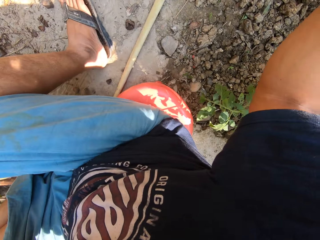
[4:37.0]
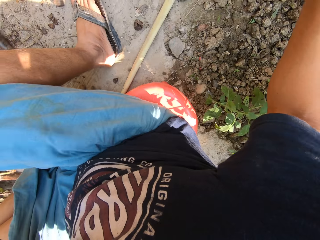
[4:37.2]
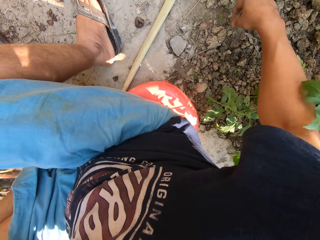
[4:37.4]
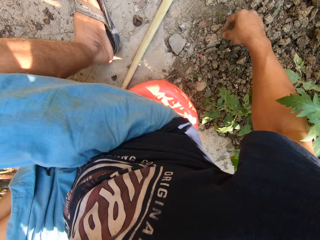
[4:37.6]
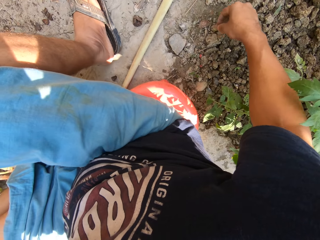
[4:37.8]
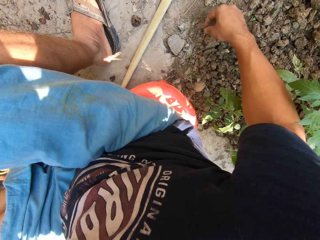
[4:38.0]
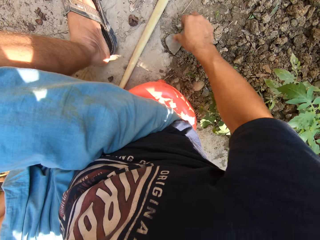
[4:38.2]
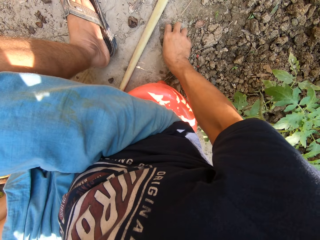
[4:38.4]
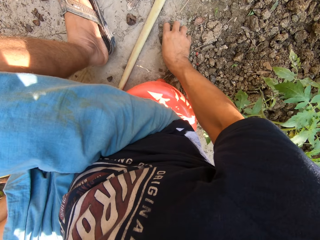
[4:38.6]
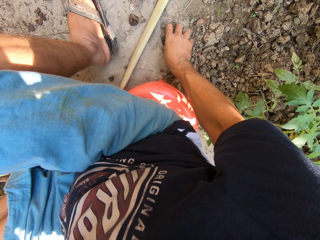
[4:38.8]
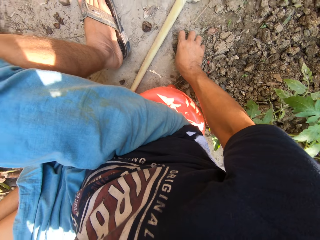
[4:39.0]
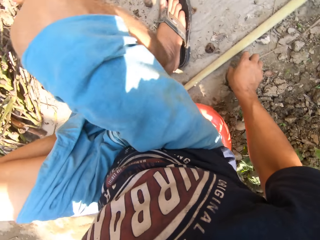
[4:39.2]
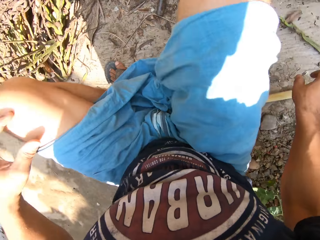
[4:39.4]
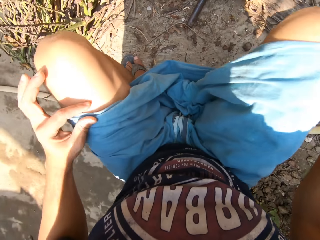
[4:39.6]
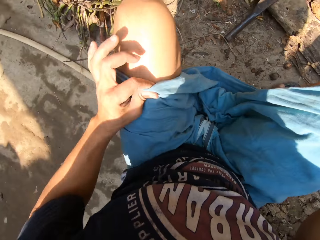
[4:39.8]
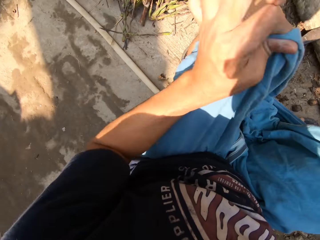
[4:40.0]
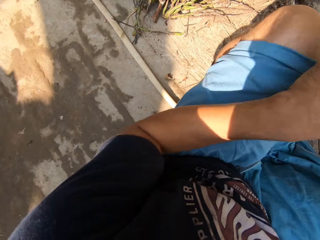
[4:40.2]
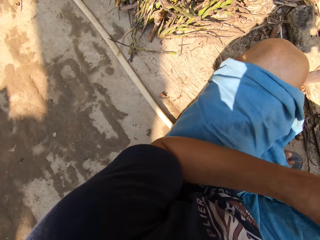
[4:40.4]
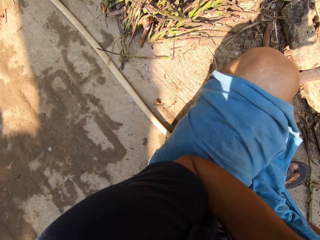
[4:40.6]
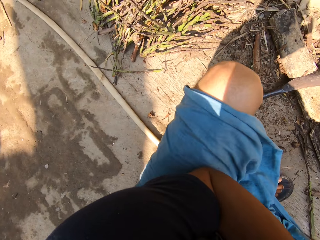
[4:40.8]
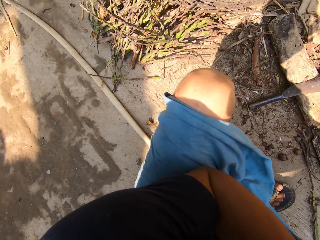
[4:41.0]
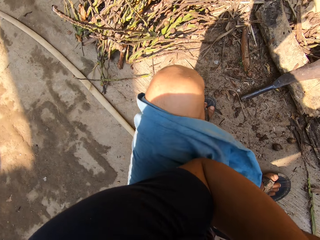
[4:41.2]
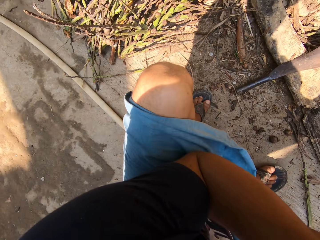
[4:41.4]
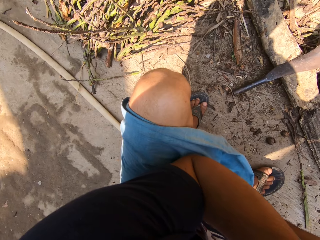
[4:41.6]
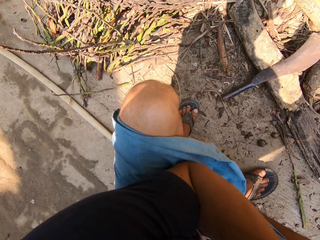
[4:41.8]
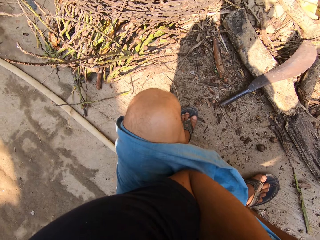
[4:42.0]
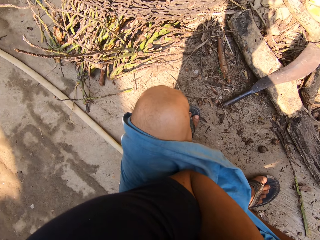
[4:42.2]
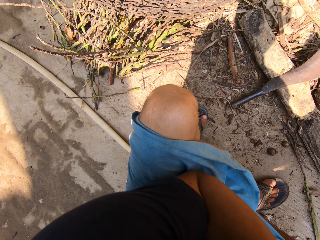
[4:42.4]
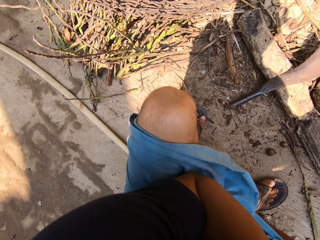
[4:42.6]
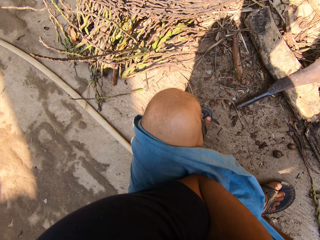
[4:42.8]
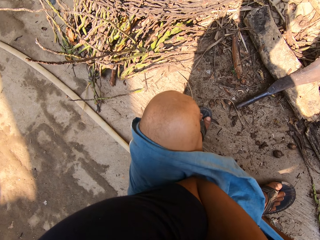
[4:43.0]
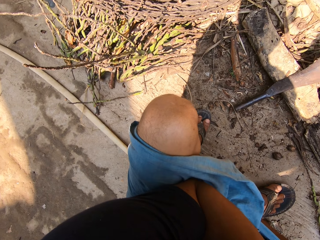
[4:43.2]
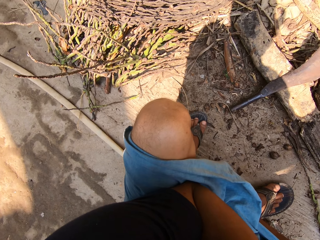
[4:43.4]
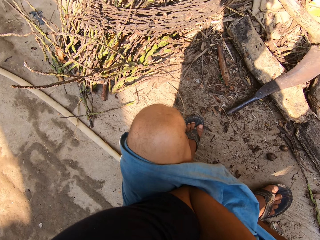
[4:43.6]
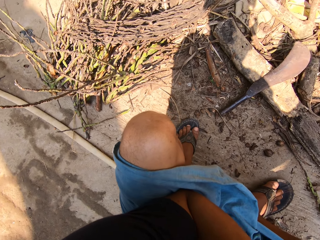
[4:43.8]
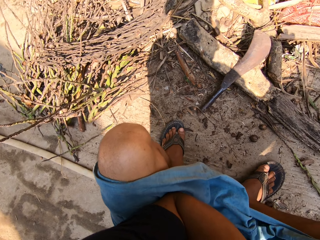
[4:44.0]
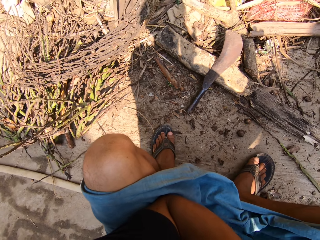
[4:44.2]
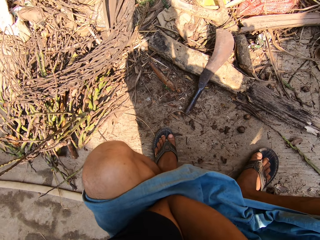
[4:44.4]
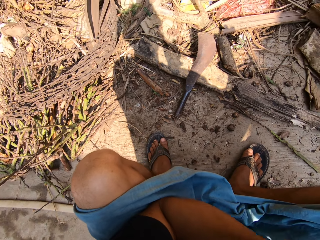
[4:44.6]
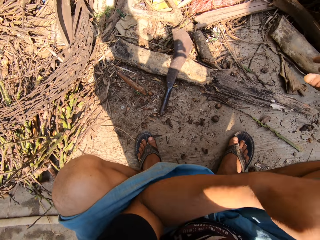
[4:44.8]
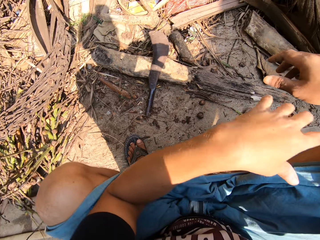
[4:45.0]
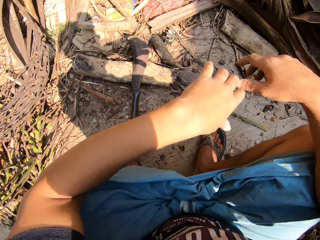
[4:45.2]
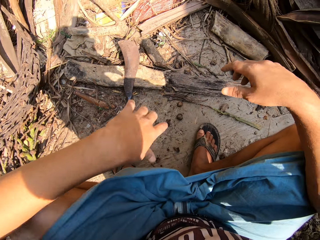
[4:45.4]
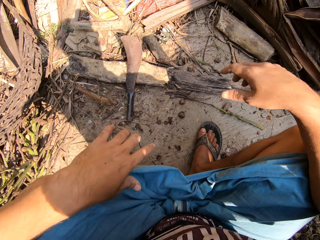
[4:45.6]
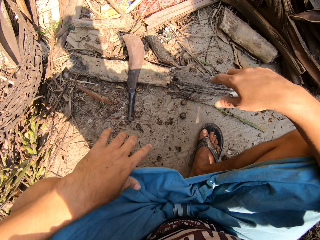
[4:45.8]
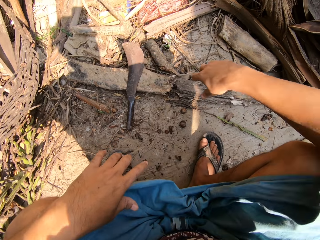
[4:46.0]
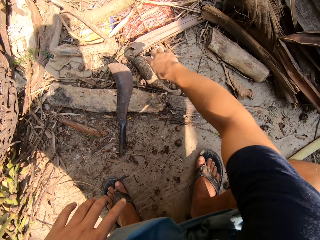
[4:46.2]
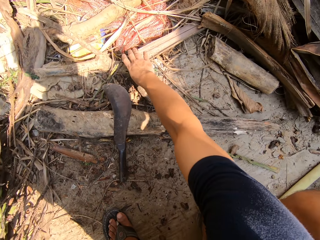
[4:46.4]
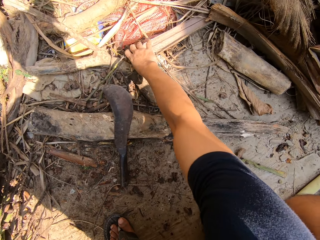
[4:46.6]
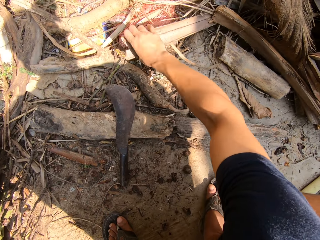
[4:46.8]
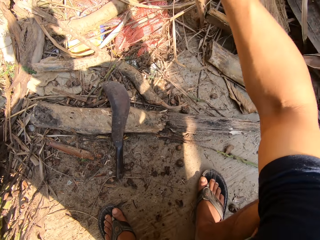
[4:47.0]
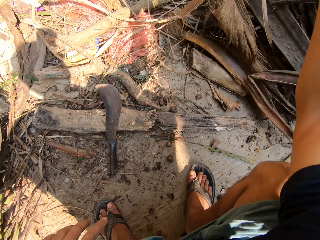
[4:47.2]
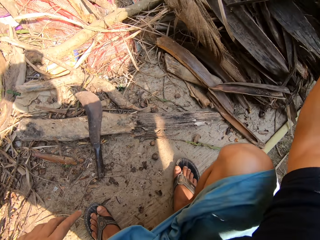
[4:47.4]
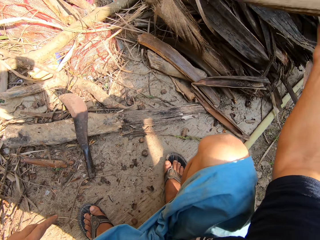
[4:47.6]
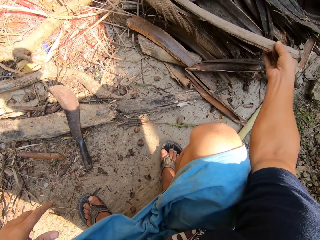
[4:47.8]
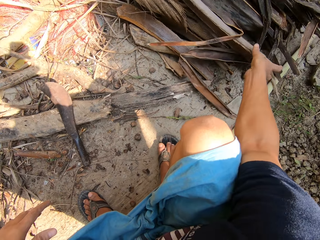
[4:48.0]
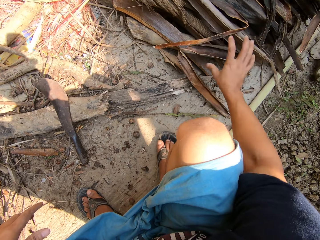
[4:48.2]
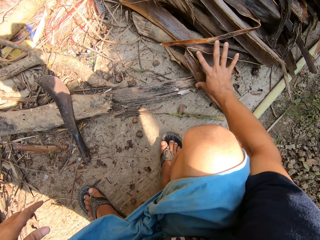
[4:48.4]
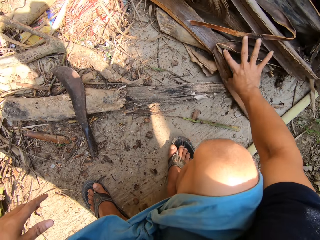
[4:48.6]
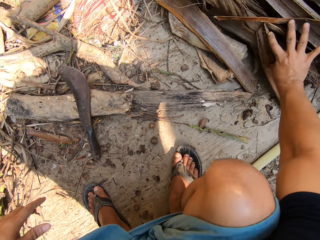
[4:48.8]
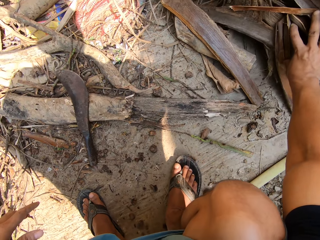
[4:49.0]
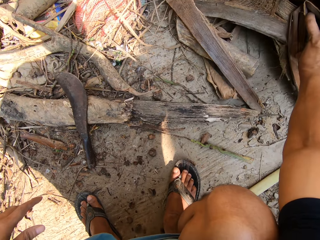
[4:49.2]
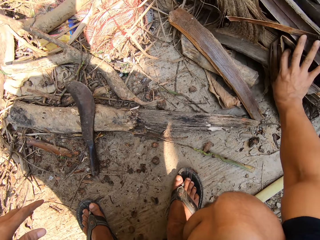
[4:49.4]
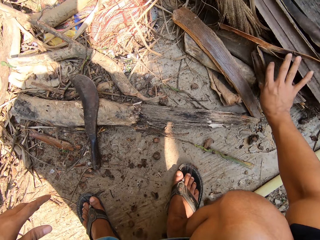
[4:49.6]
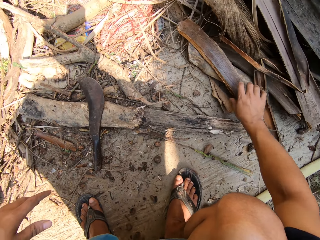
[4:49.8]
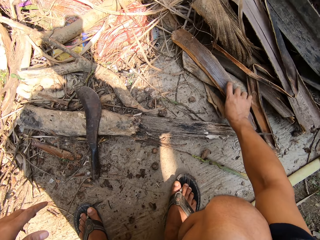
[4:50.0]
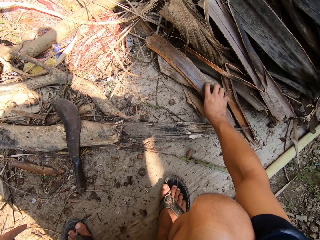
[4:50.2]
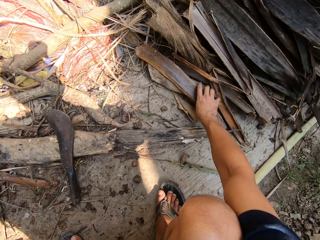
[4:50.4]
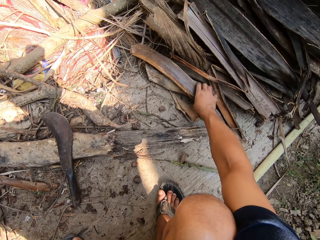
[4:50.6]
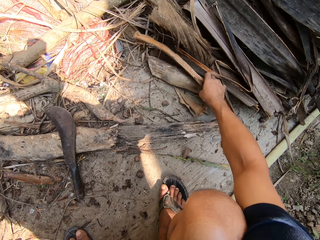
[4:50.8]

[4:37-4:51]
The camera wearer picks up a stone. He looks around. He collects dry palm branches. He moves pieces of wood on the floor with his right hand.

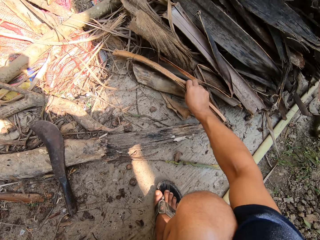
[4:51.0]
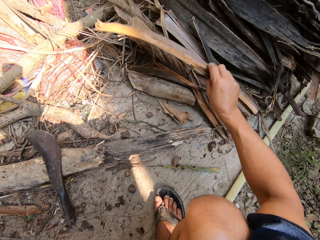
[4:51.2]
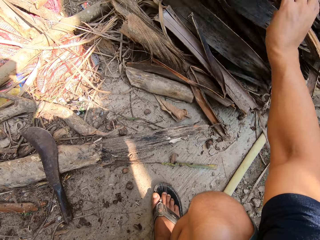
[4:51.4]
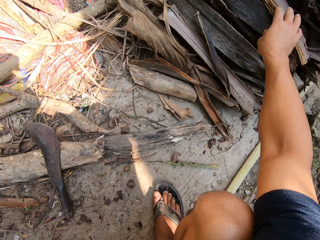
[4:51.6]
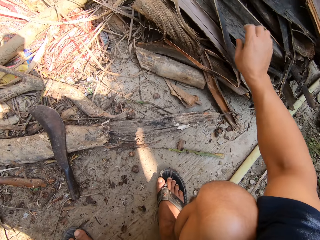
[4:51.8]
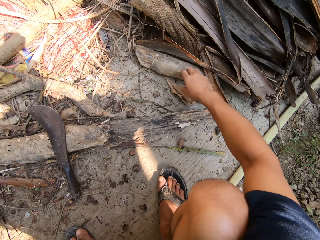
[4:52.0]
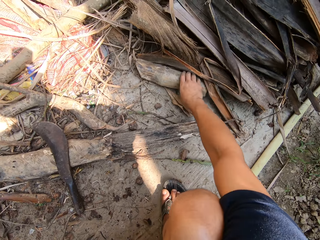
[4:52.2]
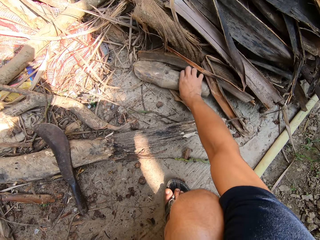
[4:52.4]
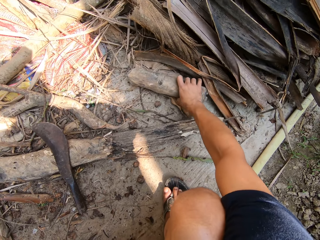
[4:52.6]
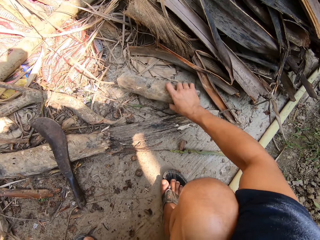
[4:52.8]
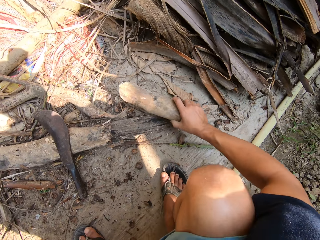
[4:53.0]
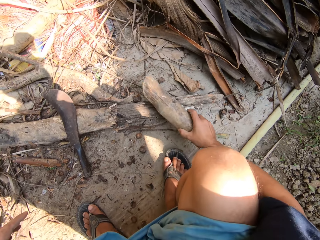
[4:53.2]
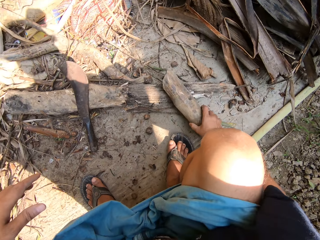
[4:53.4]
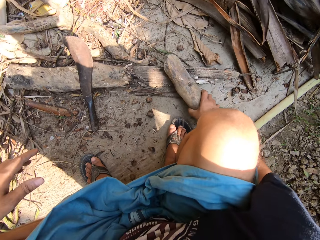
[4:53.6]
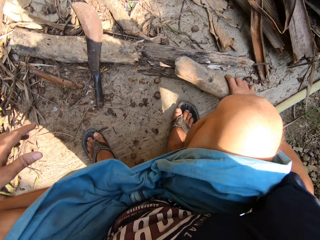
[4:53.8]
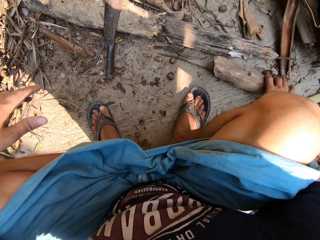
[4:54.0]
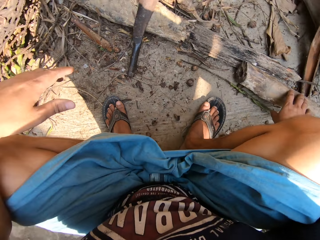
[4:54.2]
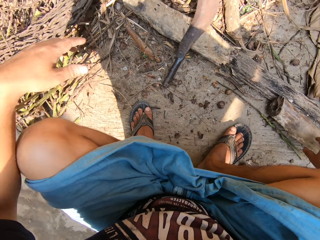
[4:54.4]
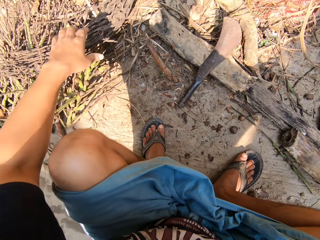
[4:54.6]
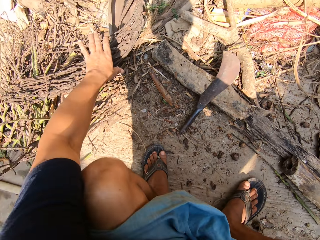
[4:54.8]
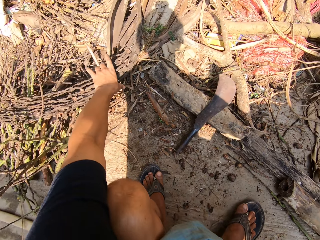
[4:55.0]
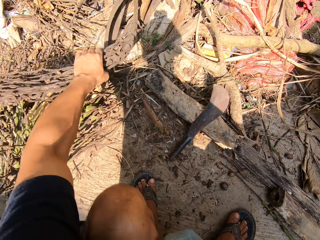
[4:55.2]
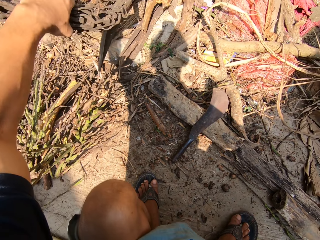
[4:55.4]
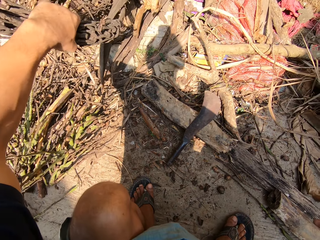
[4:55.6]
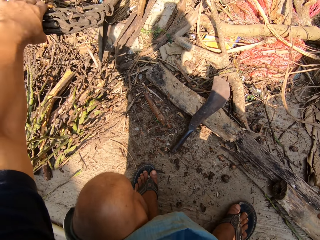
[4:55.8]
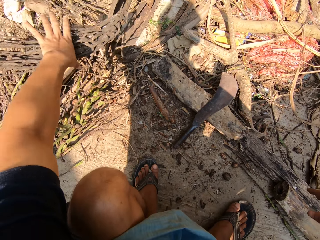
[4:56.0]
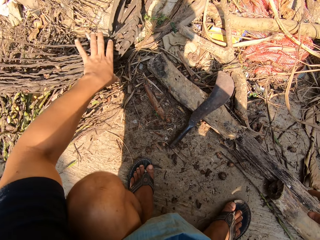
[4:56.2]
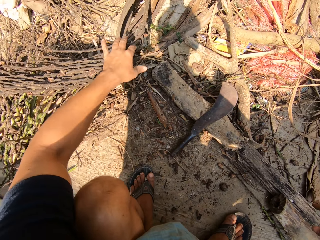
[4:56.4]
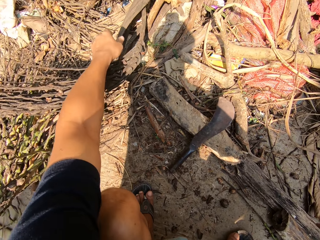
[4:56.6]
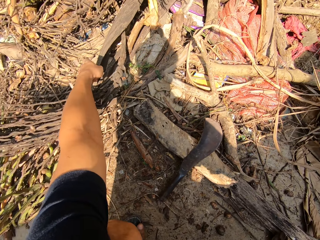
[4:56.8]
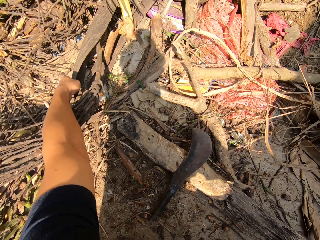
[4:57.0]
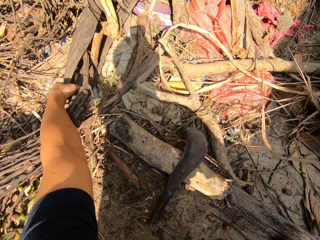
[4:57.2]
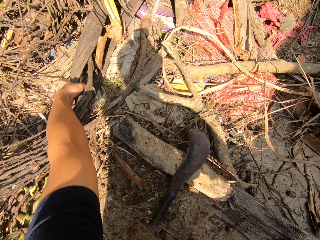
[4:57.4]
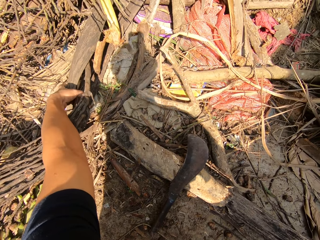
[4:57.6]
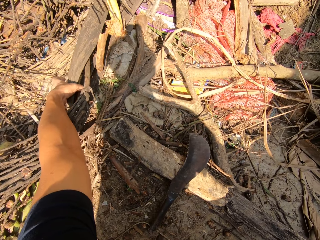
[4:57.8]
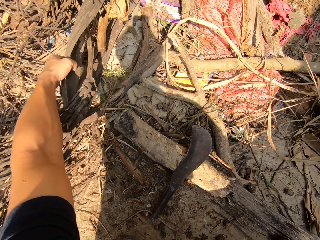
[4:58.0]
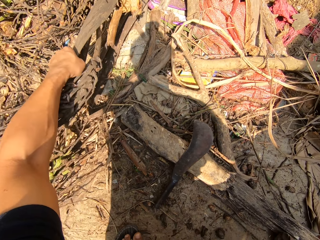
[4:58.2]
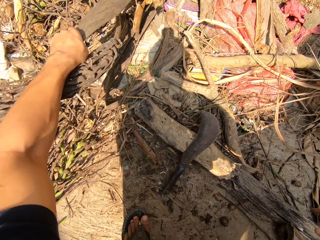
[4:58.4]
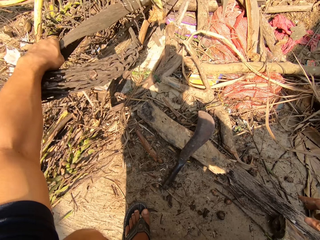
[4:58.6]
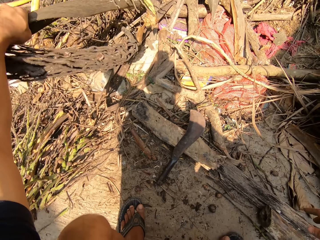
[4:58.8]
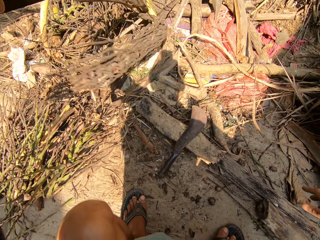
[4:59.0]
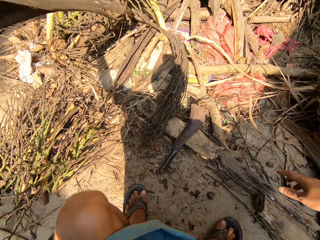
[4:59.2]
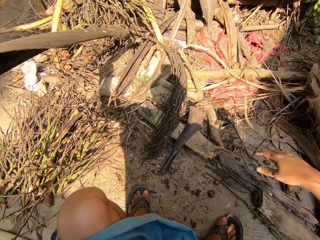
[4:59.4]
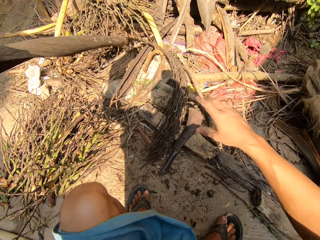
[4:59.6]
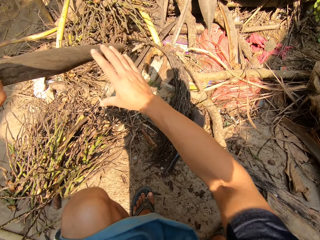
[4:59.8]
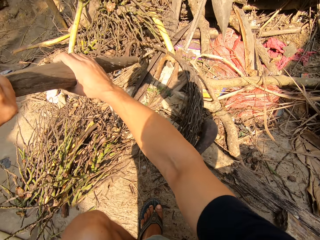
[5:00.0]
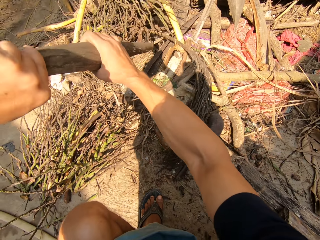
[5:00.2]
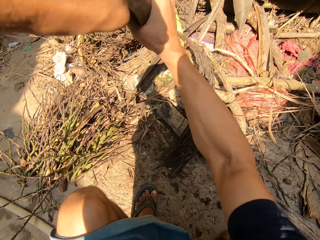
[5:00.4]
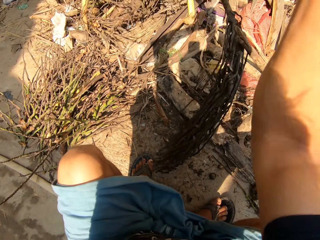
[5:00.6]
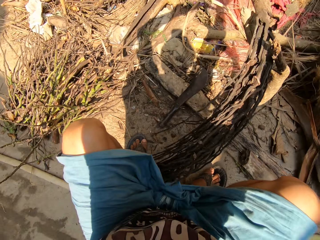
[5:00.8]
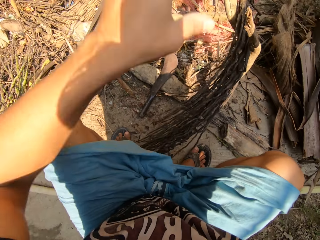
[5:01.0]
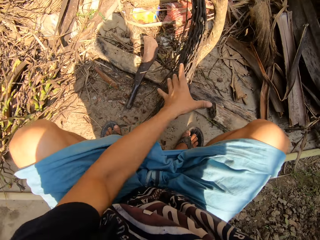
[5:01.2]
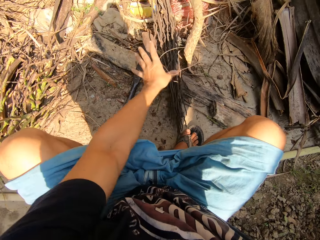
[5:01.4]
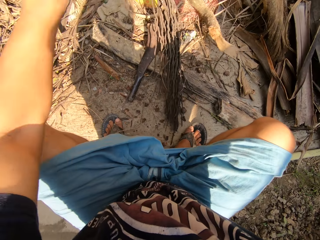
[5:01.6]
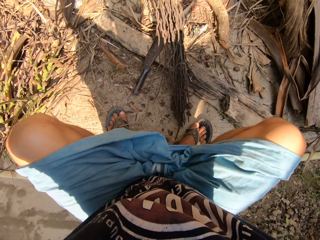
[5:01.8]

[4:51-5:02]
The camera wearer pulls dried plants with his left hand. He pulls dried plants with both hands.
